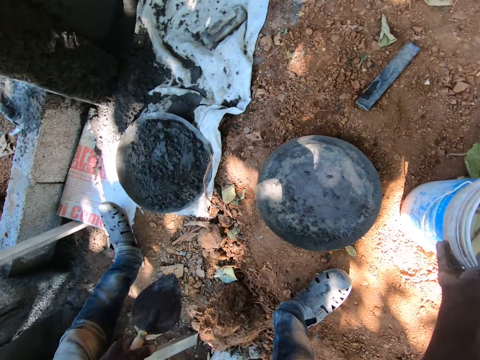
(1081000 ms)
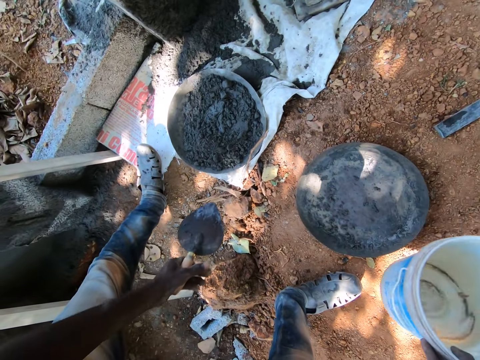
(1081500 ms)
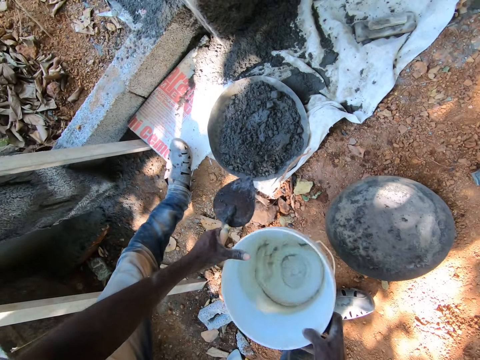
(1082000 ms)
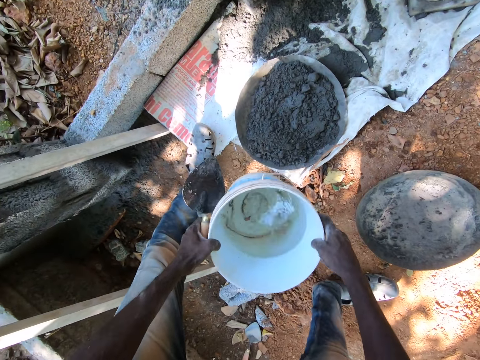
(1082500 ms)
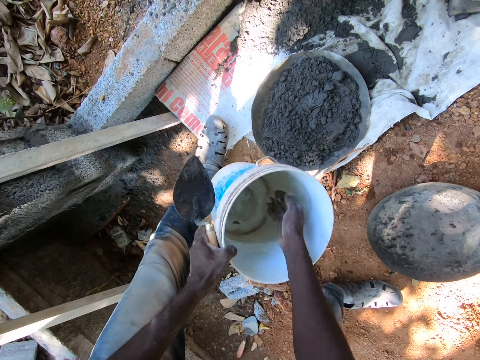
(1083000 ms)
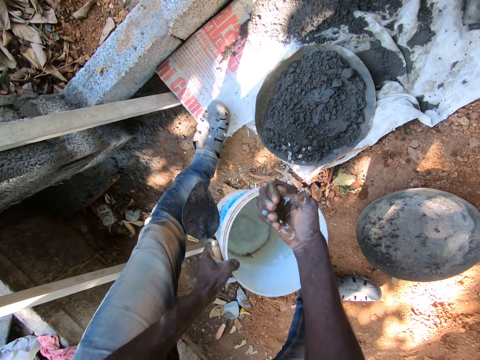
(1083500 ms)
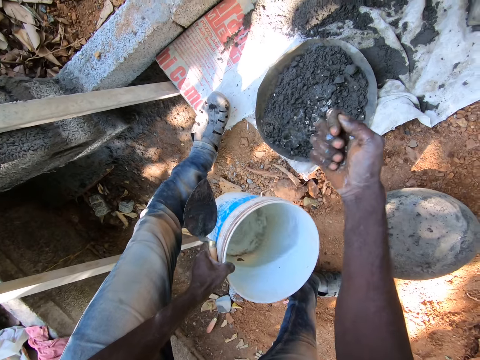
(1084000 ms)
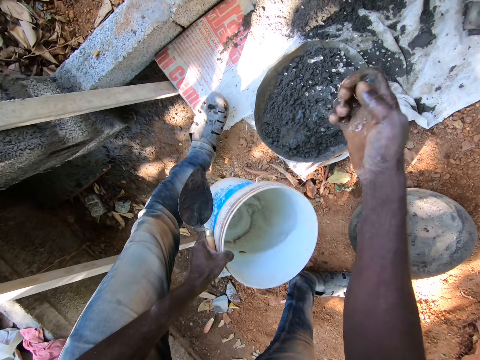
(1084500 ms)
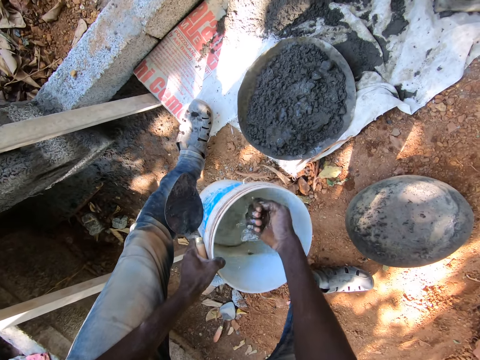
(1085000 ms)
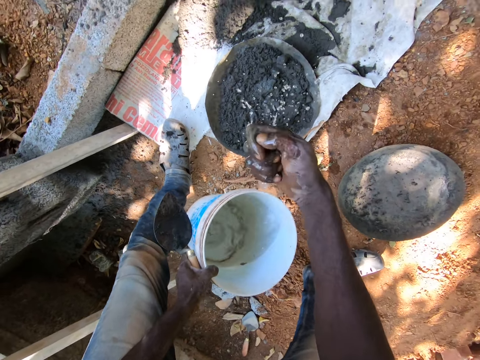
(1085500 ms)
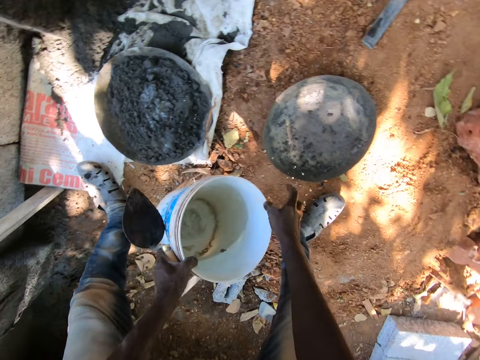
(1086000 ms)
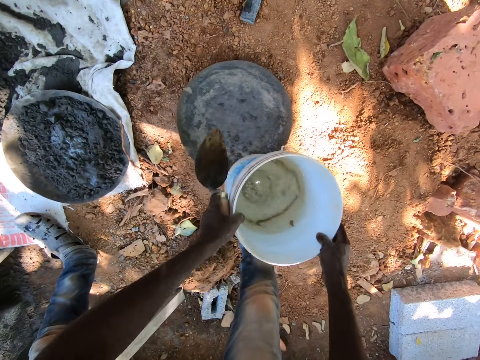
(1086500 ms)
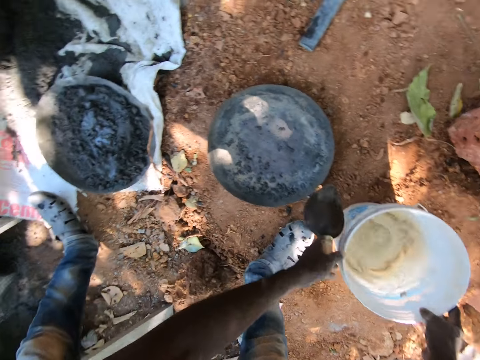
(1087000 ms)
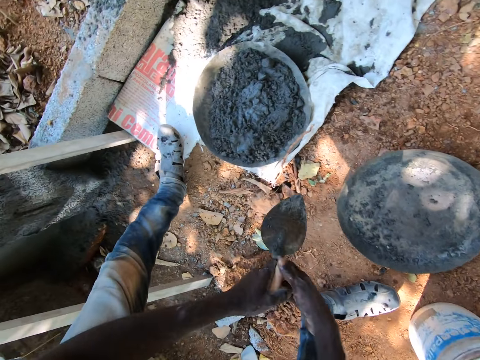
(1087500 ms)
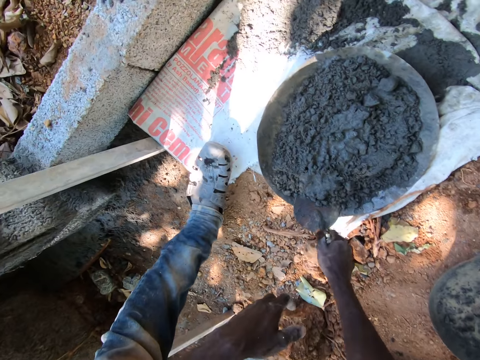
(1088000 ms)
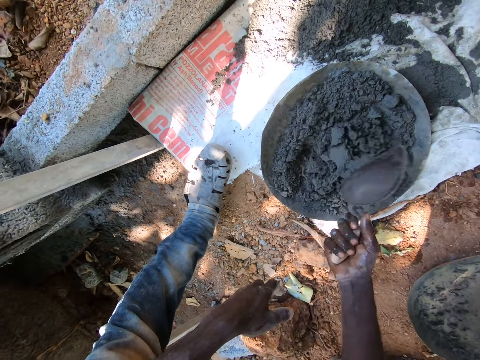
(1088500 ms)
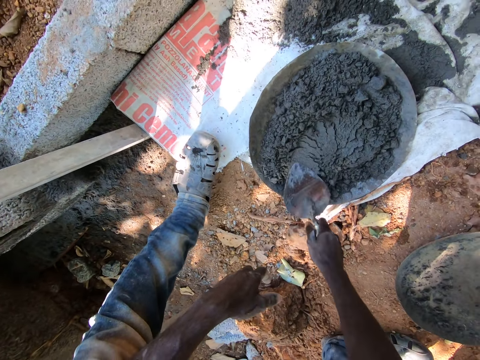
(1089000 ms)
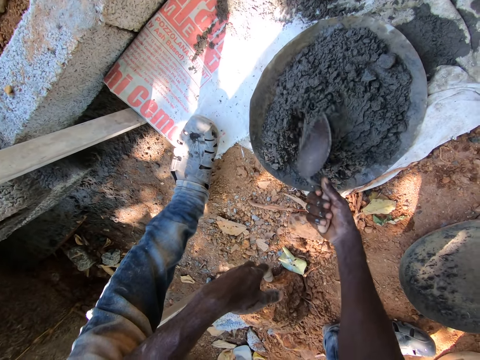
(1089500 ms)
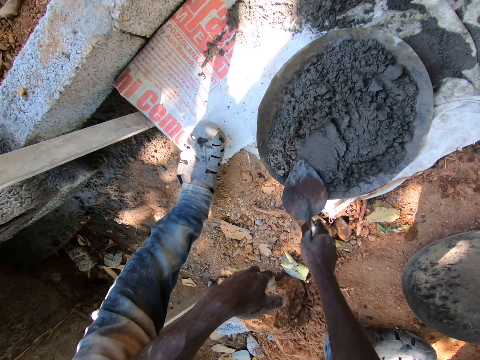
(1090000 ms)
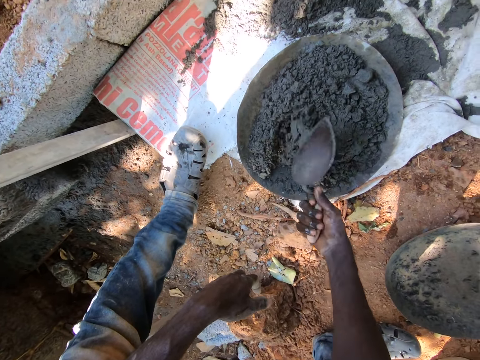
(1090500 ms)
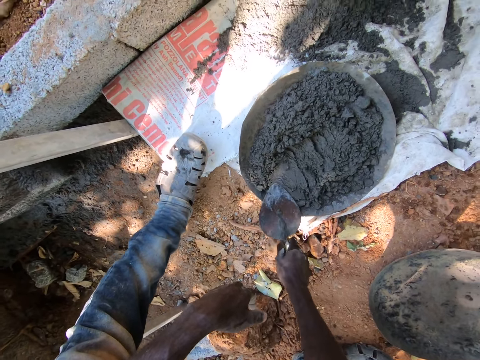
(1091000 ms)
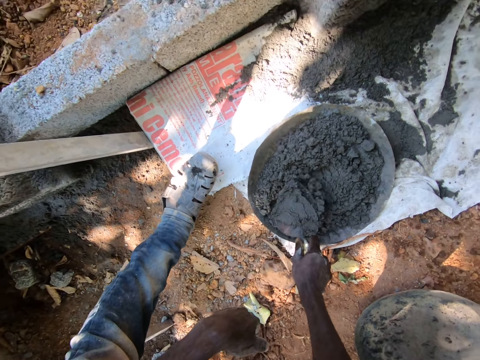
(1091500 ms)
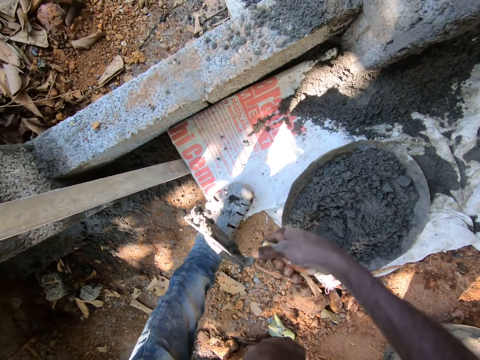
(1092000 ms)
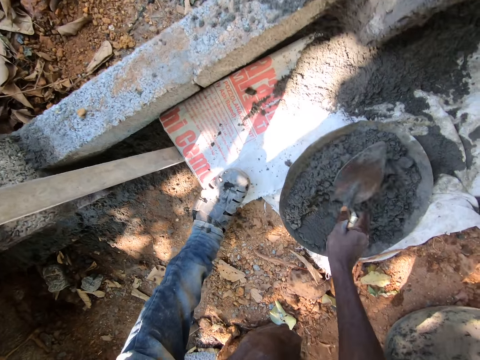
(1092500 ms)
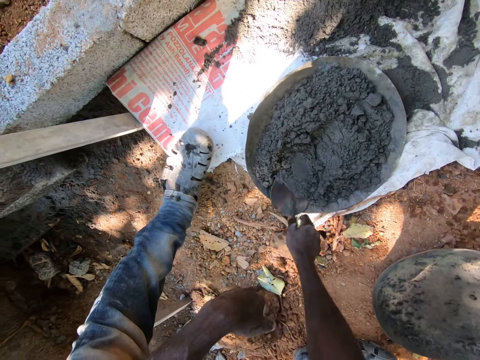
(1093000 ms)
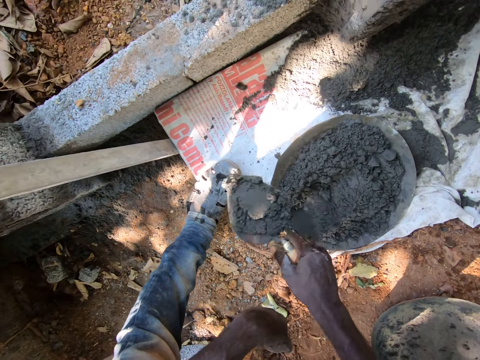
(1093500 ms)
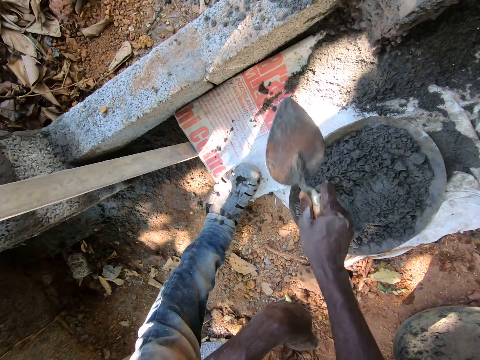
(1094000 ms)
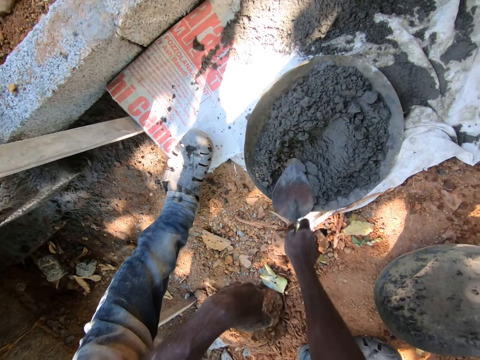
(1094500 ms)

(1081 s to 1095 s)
The camera wearer carries the bucket of water from the ground with his right hand. He holds the bucket of water with both hands. He holds the bucket of water with his left hand. He takes water from the bucket of water with his right hand. He sprinkles the water on the cement paste in the construction pan on the ground with his right hand. He takes water from the bucket of water with his right hand. He sprinkles the water on the cement paste in the construction pan on the ground with his right hand. He holds the bucket of water with both hands. He drops the bucket of water on the ground with both hands. He moves the hand trowel from his left hand to his right hand. He mixes the cement paste in the construction pan with the hand trowel in his right hand. He takes cement paste from the construction pan with the hand trowel in his right hand. He throws the cement paste in the hand trowel on the wall with his right hand. He takes cement paste from the construction pan with the hand trowel in his right hand. He throws the cement paste in the hand trowel on the wall with his right hand.

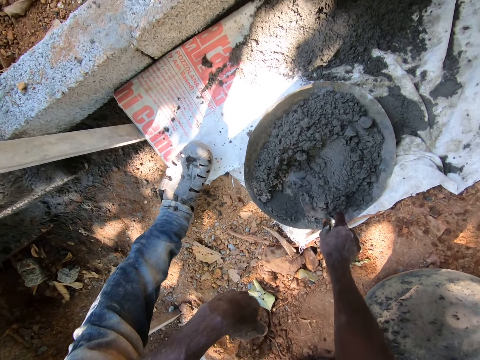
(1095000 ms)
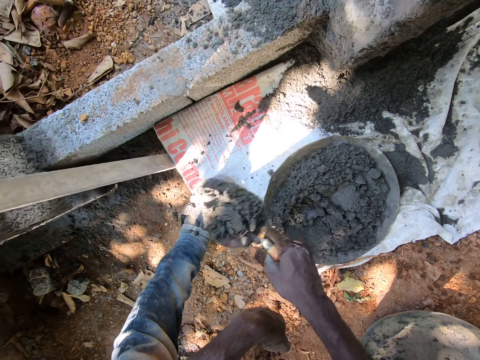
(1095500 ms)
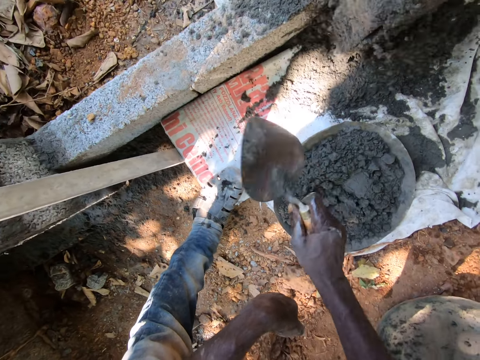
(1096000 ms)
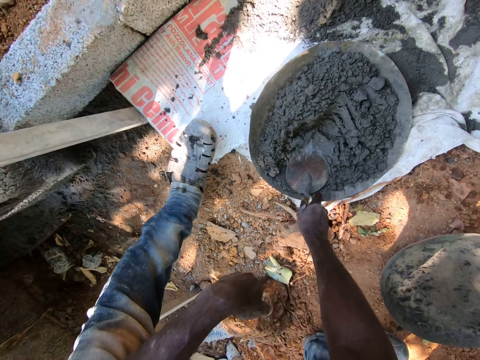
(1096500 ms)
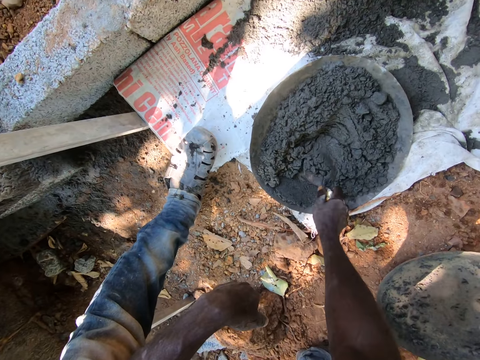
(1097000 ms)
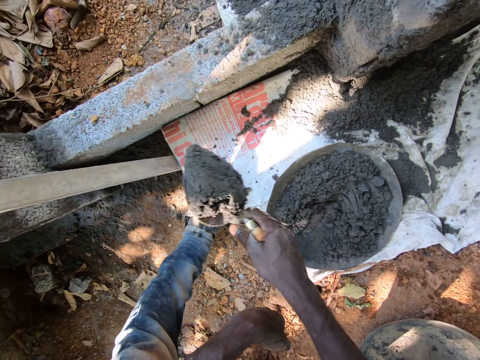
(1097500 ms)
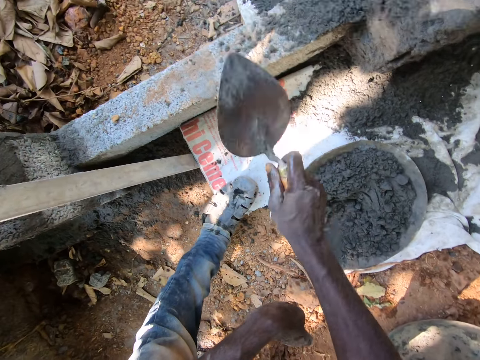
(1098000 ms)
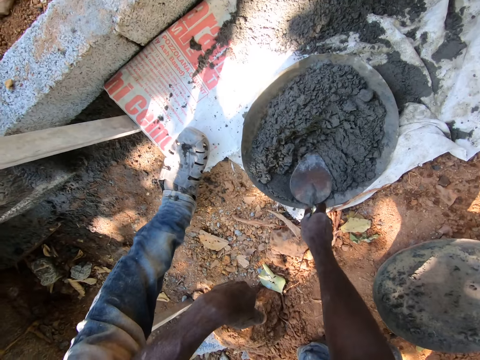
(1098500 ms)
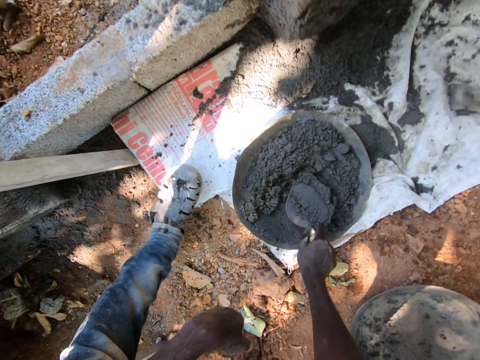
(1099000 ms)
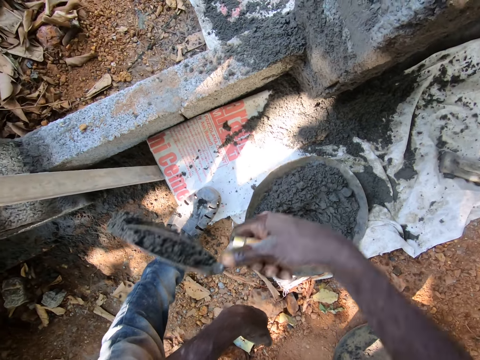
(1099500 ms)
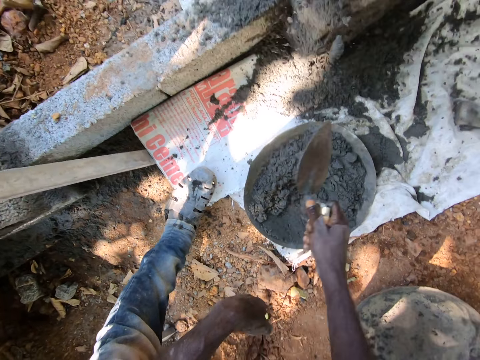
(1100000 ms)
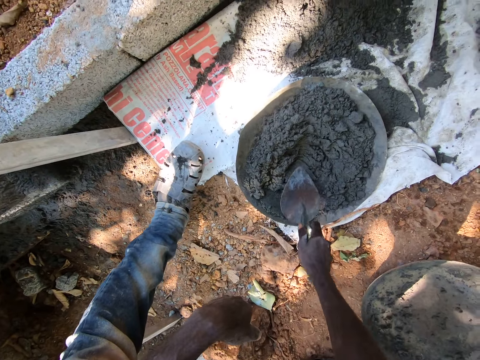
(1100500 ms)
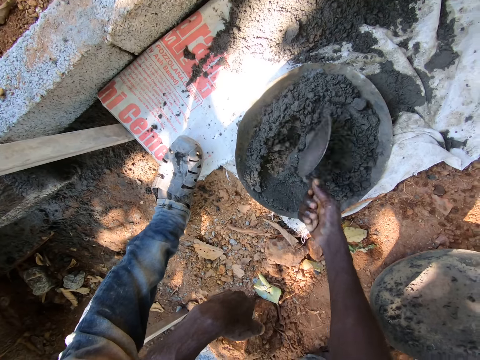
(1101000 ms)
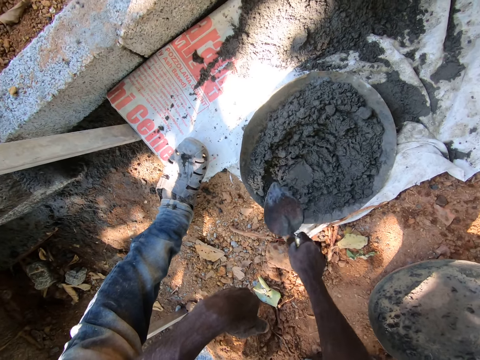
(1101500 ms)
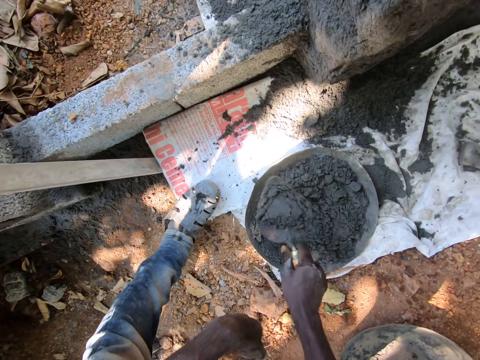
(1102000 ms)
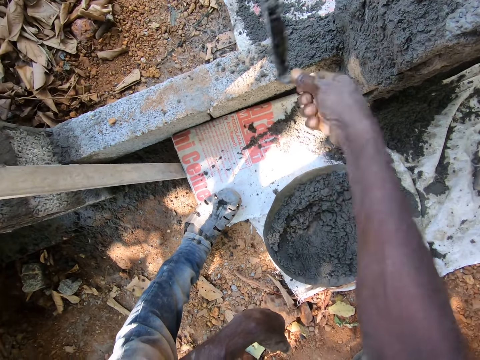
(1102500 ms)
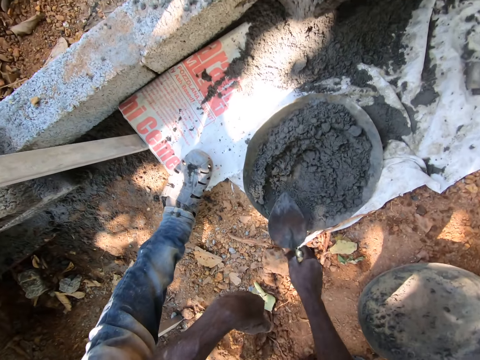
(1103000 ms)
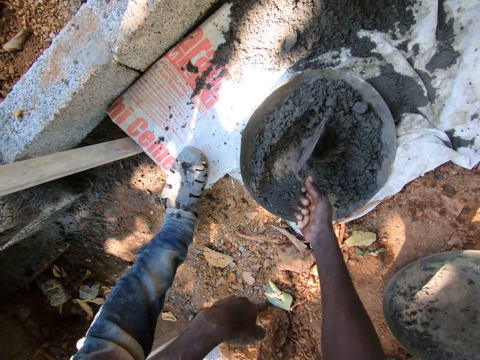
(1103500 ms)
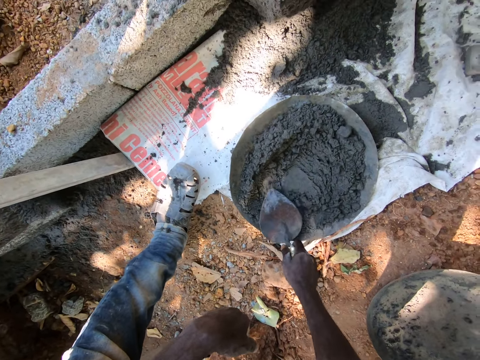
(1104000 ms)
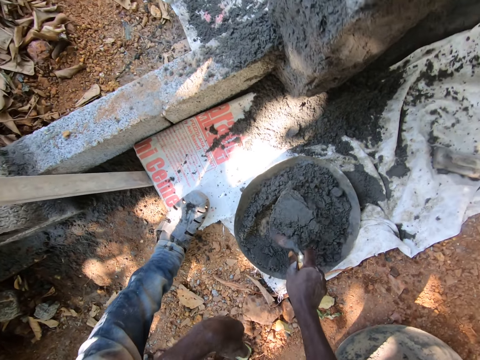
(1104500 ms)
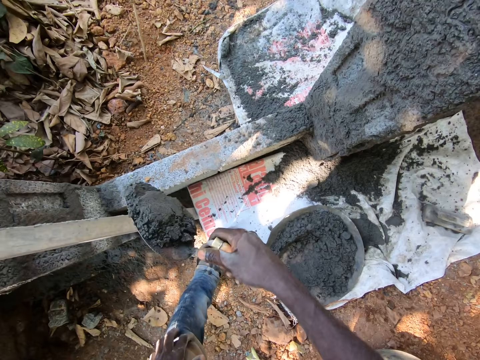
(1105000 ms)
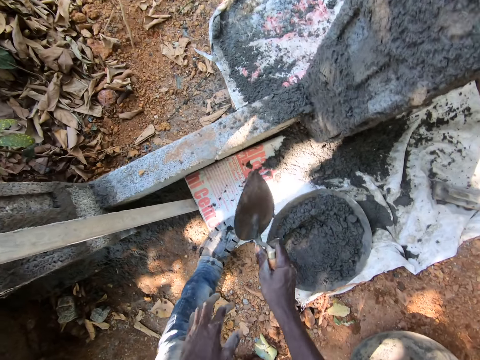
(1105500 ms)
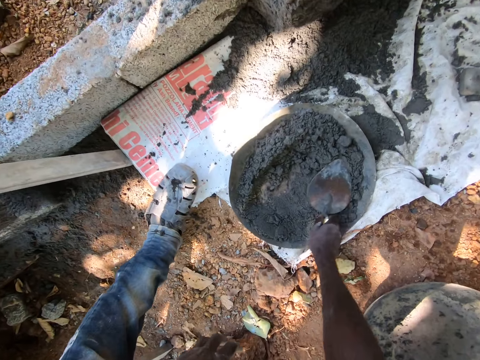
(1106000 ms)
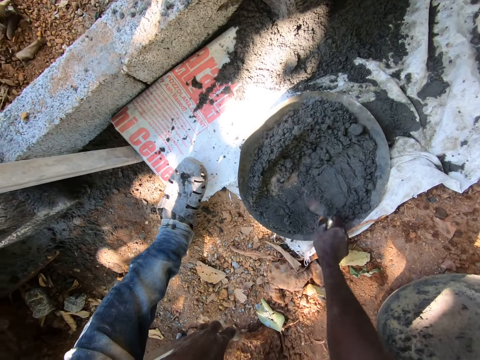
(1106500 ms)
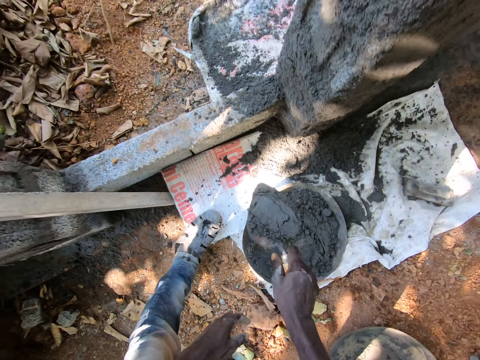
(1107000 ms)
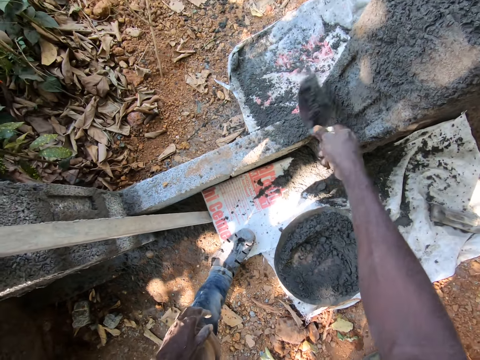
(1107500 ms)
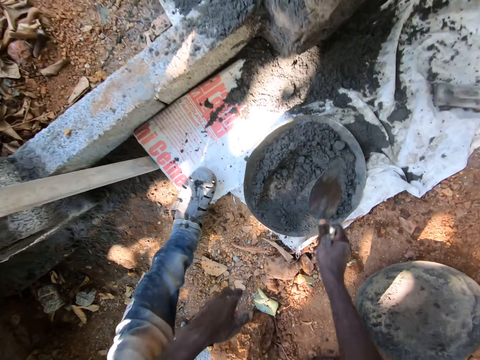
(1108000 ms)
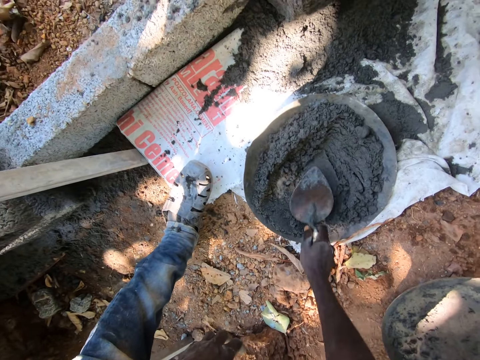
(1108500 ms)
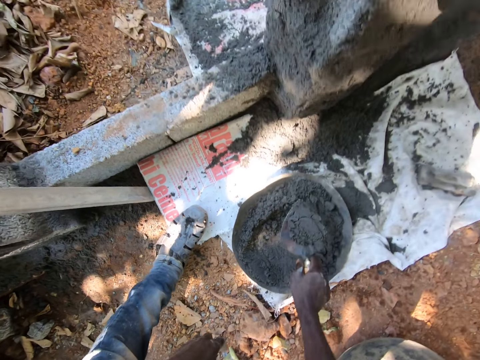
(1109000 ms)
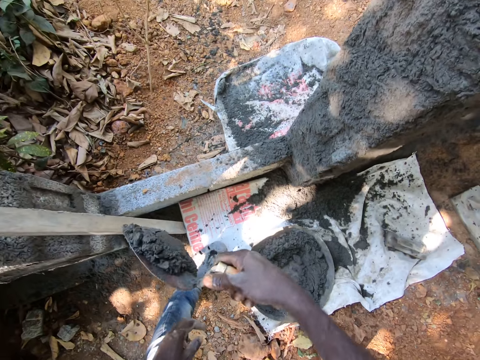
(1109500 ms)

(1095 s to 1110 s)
The camera wearer takes cement paste from the construction pan with the hand trowel in his right hand. He plasters the wall with mortar in the trowel in his right hand. He hits the mortar in the pan with the trowel in his right hand. He scoops the mortar from the pan with the trowel in his right hand. He plasters the wall with the mortar in the trowel in his right hand. He hits the mortar in the pan with the trowel in his right hand. He scoops the mortar from the pan with the trowel in his right hand. He plasters the wall with the mortar in the trowel in his right hand. He hits the mortar in the pan with the trowel in his right hand. He mixes the mortar in the pan with the trowel in his right hand. He scoops the mortar from the pan with the trowel in his right hand. He plasters the wall with the mortar in the trowel in his right hand. He mixes the mortar in the pan with the trowel in his right hand. He scoops the mortar from the pan with the trowel in his right hand. He plasters the wall with the mortar in the trowel in his right hand. He hits the mortar in the pan with the trowel in his right hand. He scoops the mortar from the pan with the trowel in his right hand. He plasters the wall with the mortar in the trowel in his right hand. He hits the mortar in the pan with the trowel in his right hand. He scoops the mortar from the pan with the trowel in his right hand.
